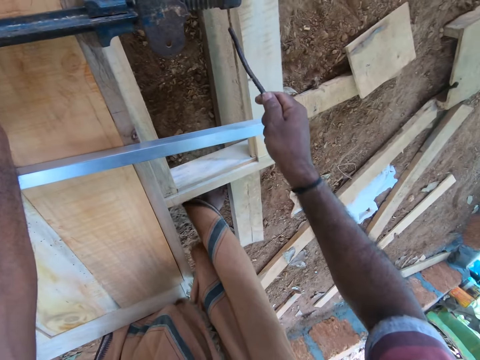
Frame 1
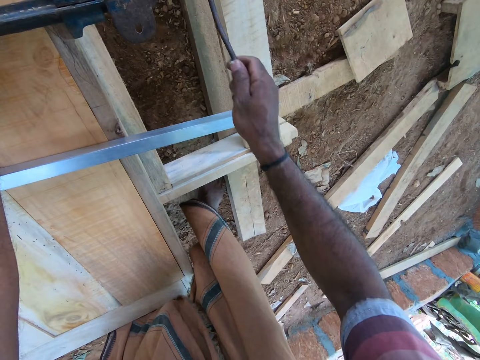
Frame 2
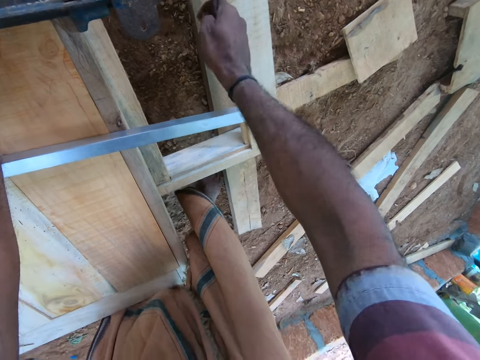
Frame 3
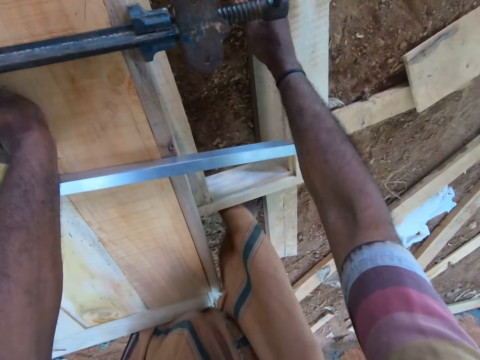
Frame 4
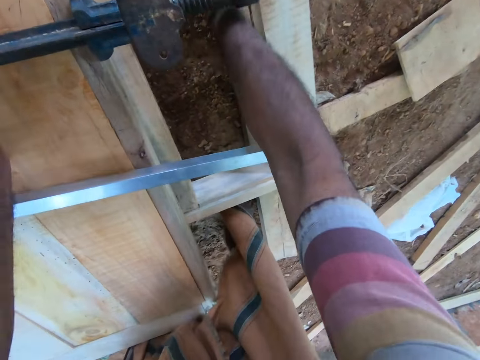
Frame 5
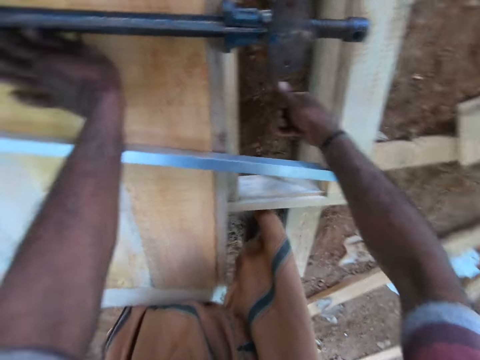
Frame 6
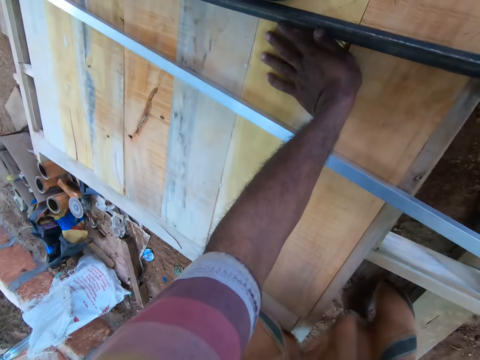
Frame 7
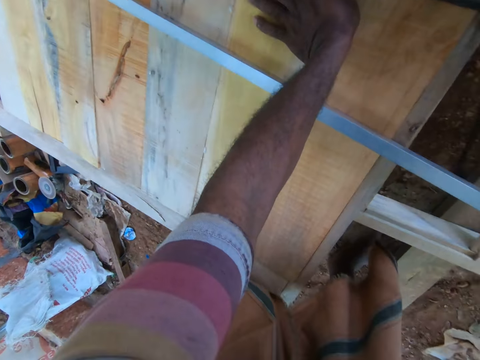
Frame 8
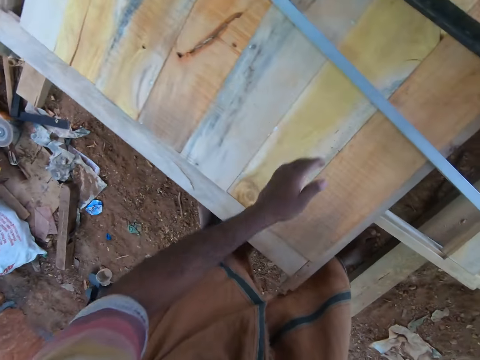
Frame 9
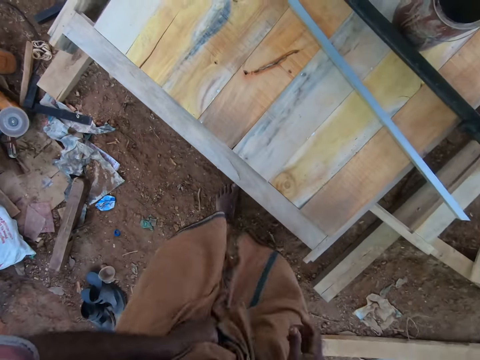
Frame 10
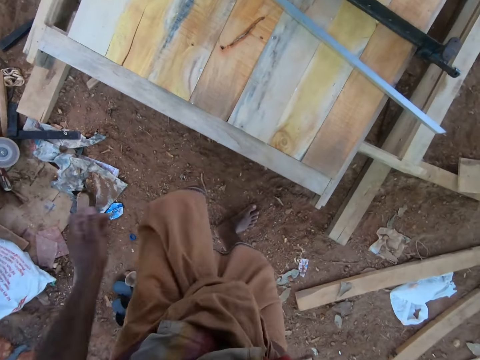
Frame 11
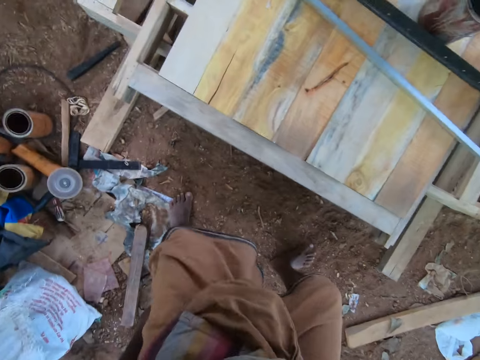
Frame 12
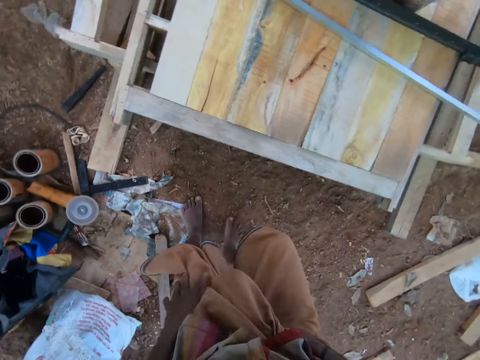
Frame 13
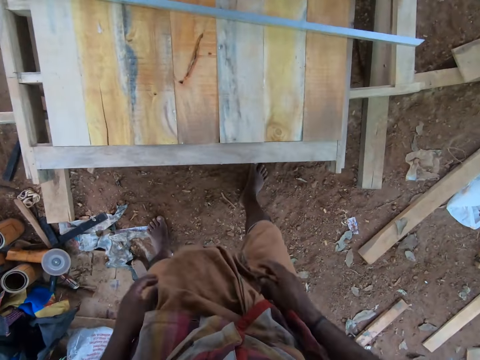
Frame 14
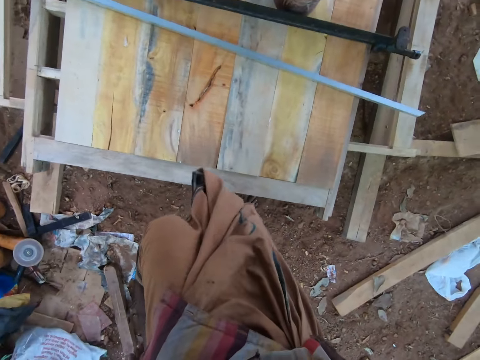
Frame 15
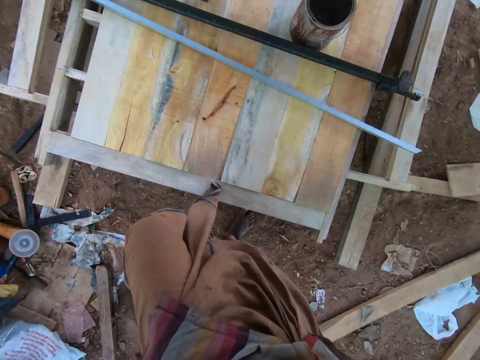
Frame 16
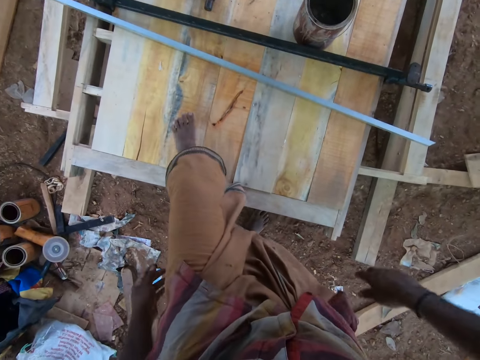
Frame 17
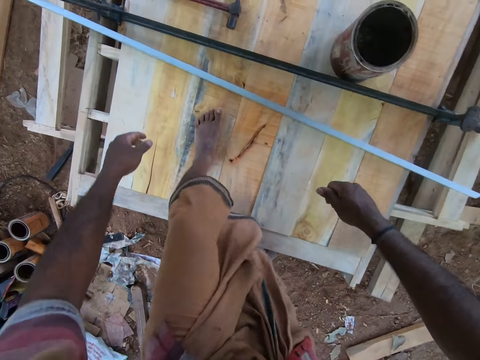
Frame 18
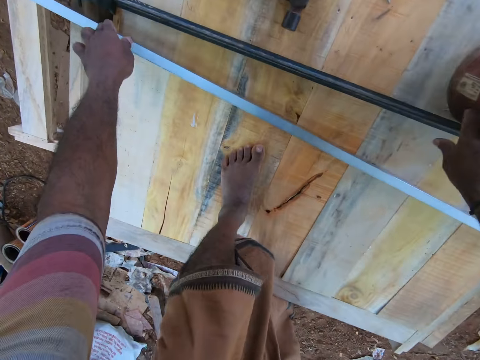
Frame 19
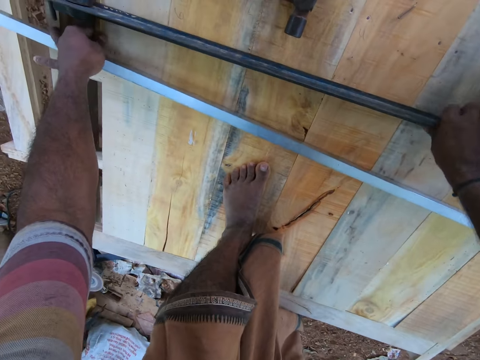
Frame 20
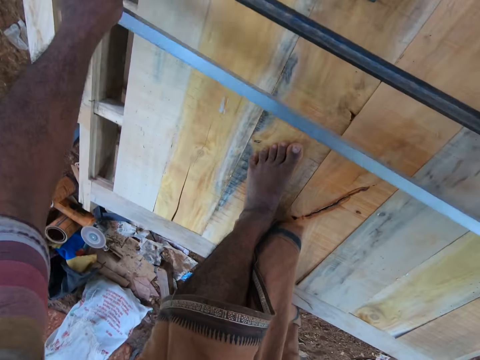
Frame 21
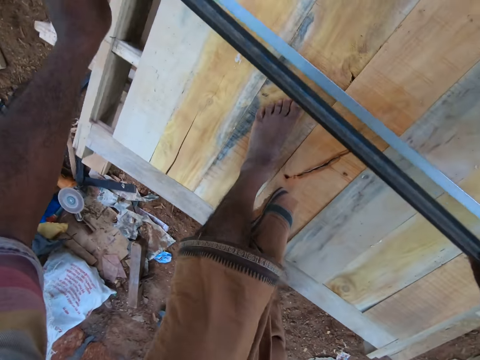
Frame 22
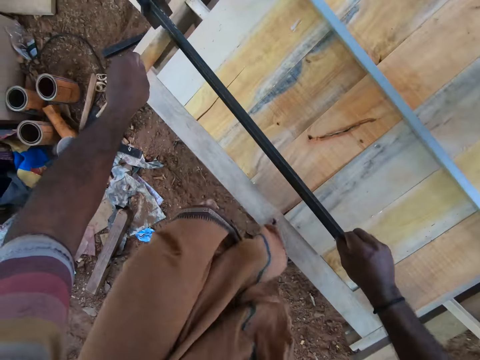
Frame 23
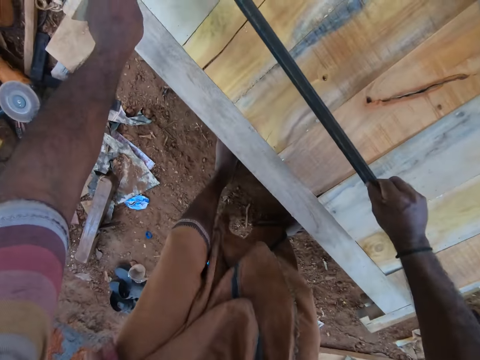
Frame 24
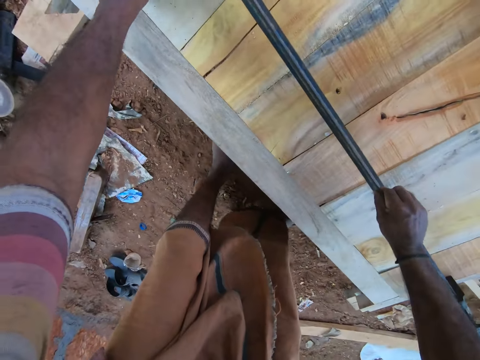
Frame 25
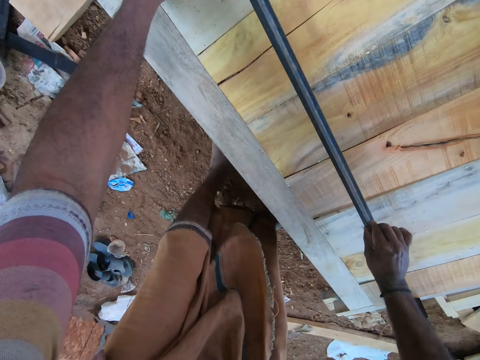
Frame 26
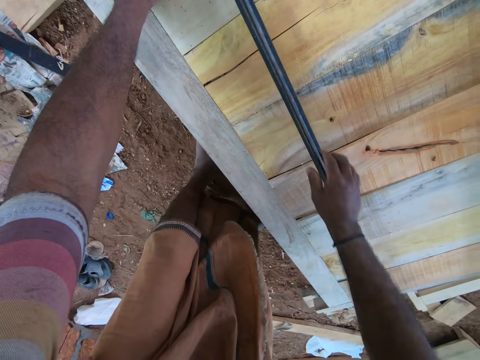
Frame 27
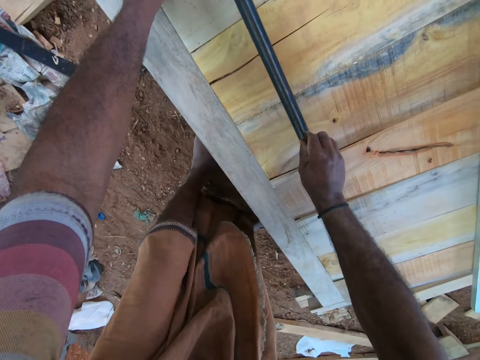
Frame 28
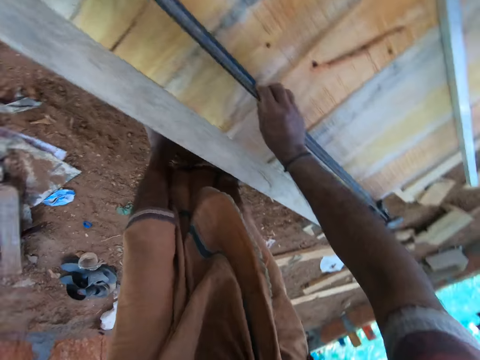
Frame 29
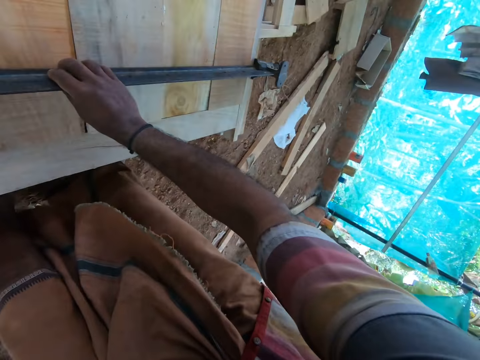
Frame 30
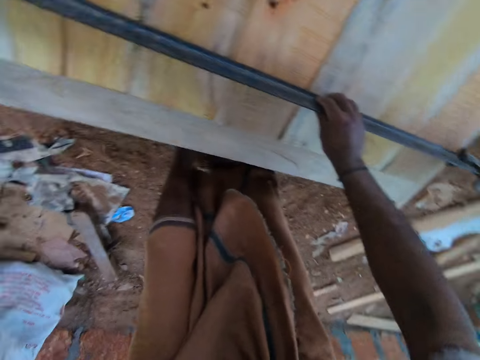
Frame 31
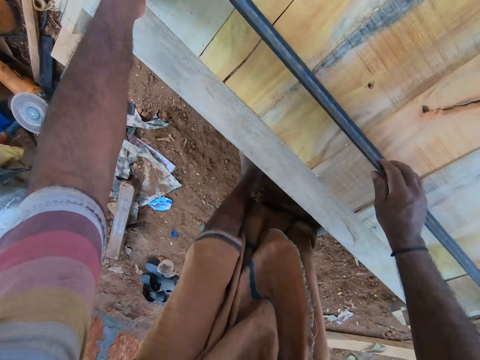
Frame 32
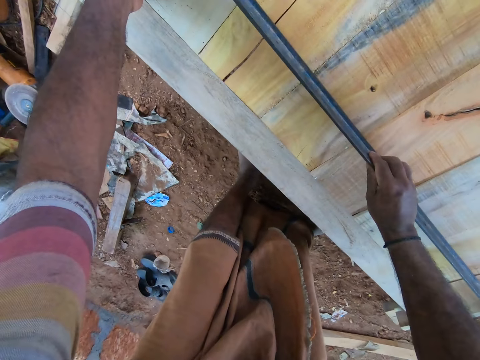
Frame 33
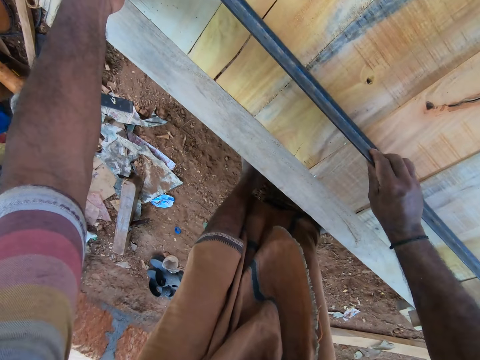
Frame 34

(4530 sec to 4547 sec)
The camera wearer attaches the handle of the clamp to the clamp with his right hand. He loosens the clamp with the handle of the clamp in his right hand. He removes his left hand from the clamp. He places his left foot on the plywood. He lifts the clamp from the plywood with his hands. He places the clamp on the plywood with his hands. He adjusts the clamp with his hands.

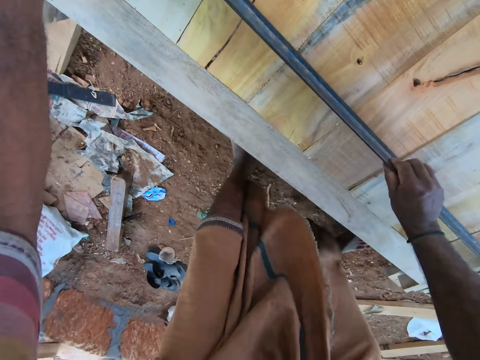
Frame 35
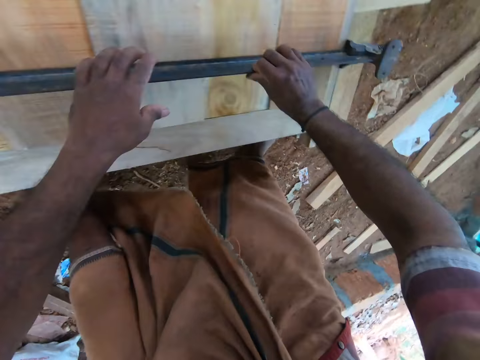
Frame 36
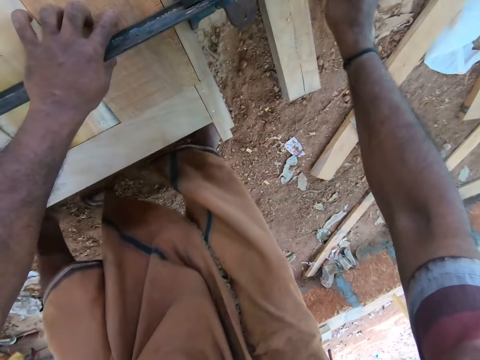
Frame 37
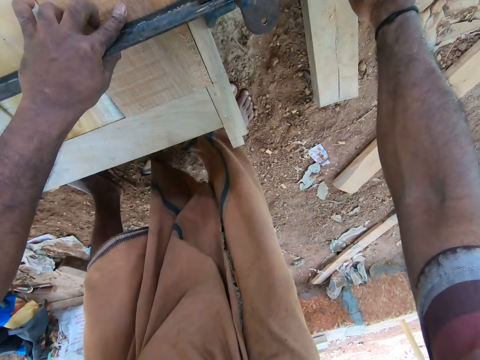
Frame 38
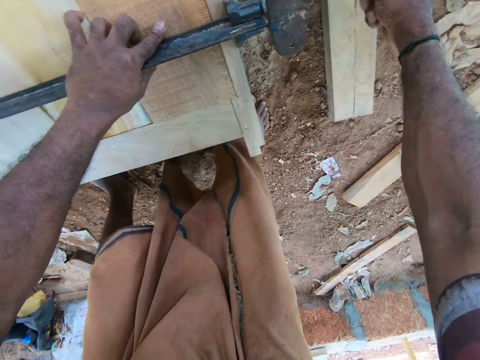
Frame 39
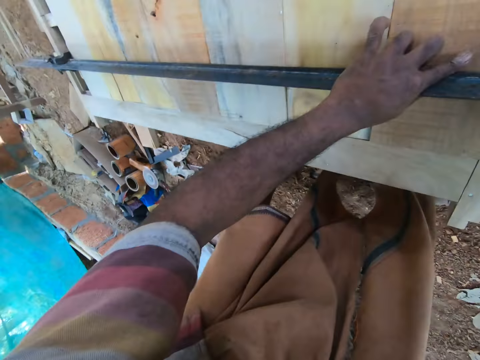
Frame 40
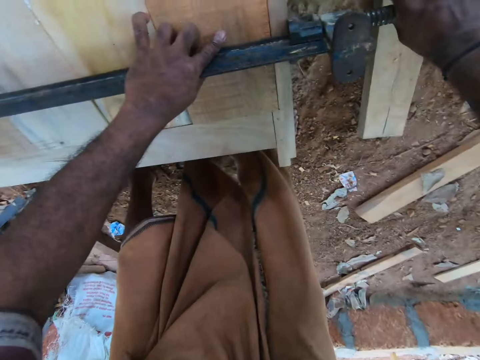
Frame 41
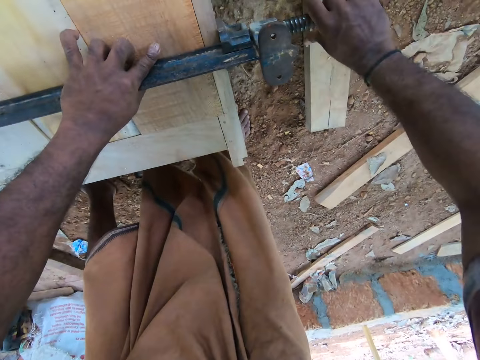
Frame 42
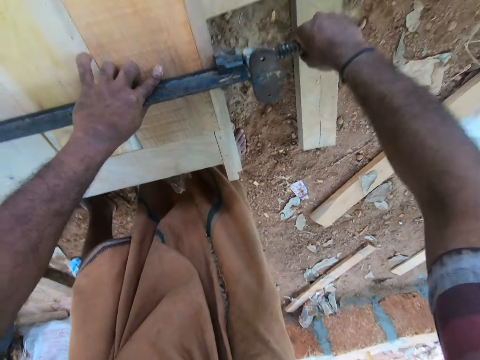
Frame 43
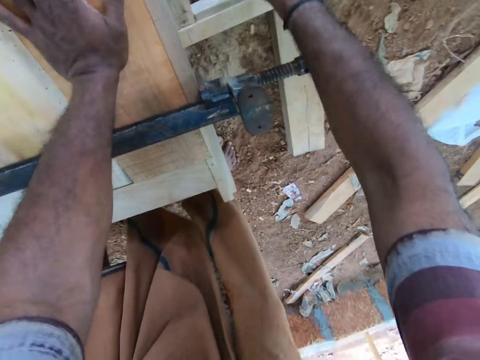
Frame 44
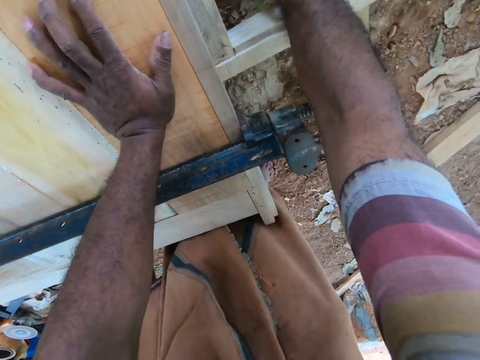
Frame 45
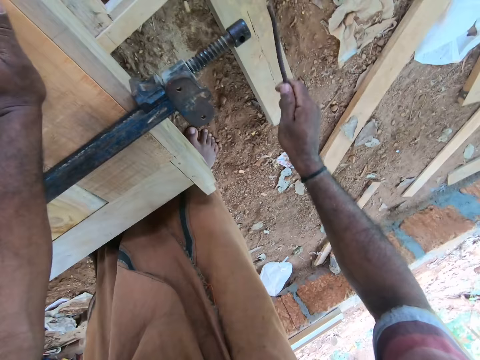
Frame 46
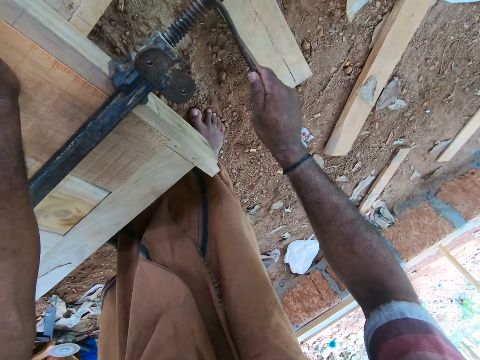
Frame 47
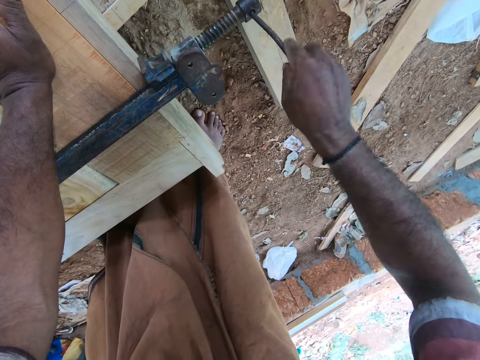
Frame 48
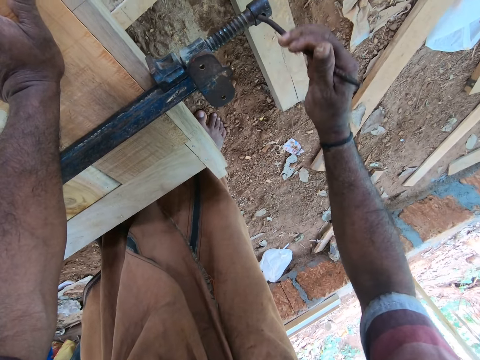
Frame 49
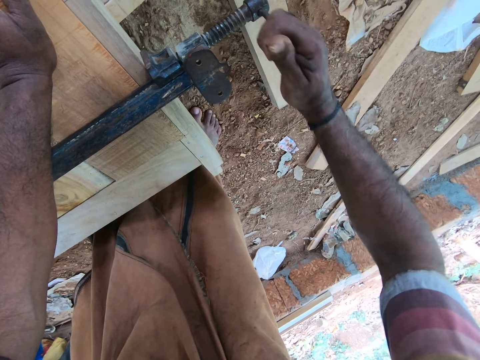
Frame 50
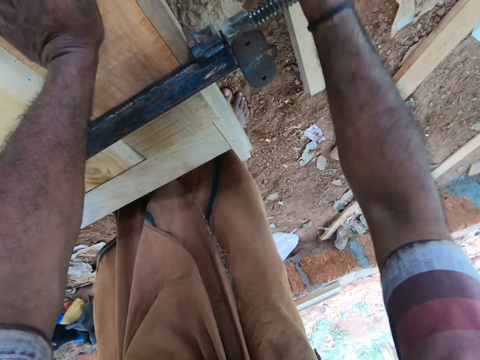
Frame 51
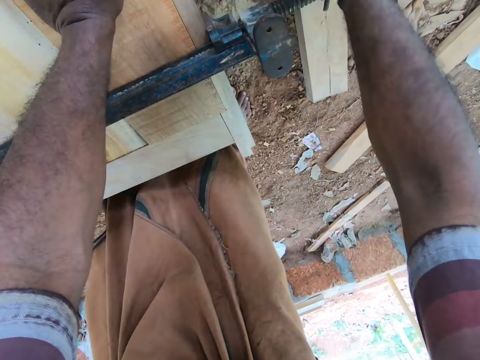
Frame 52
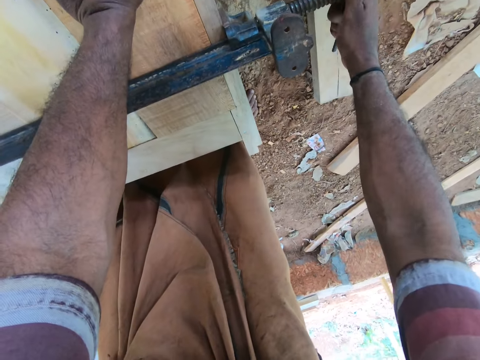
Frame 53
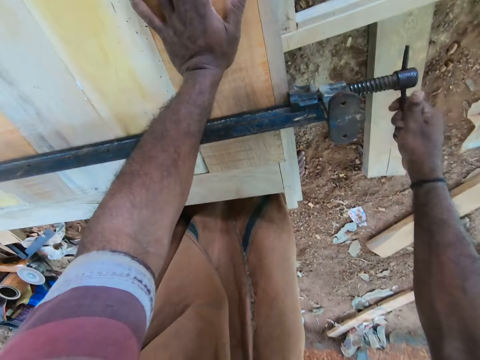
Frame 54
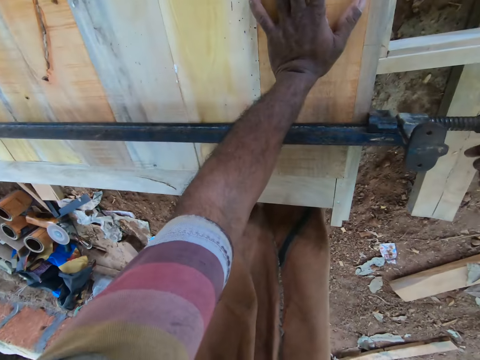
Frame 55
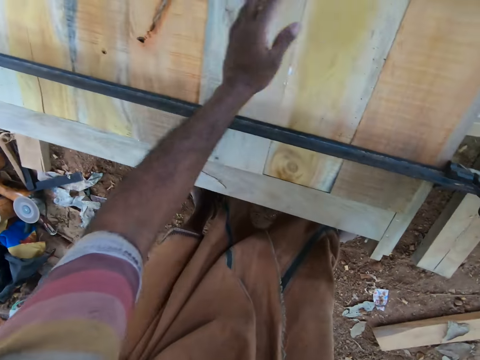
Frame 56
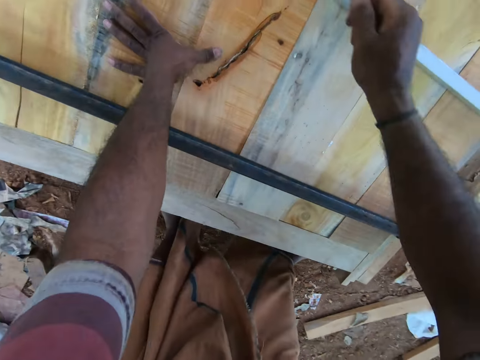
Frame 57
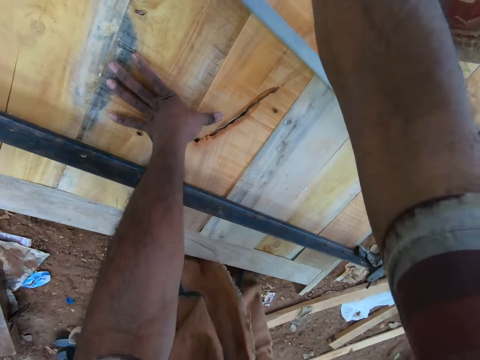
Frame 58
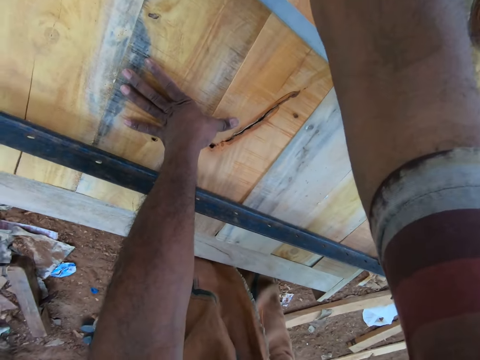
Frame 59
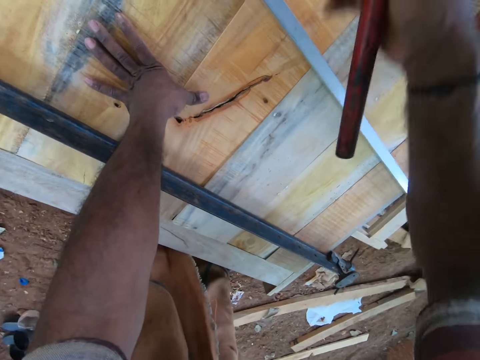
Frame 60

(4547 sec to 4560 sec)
The camera wearer tightens the screw of the clamp with his right hand. He places his left hand on the plywood. He picks the handle of the clamp from the ground with his right hand. He attaches the handle of the clamp into the clamp with his right hand. He tightens the clamp with the handle of the clamp in his right hand. He picks up a hammer from the plywood with his right hand.
